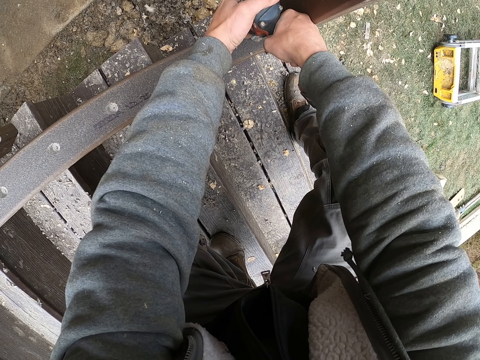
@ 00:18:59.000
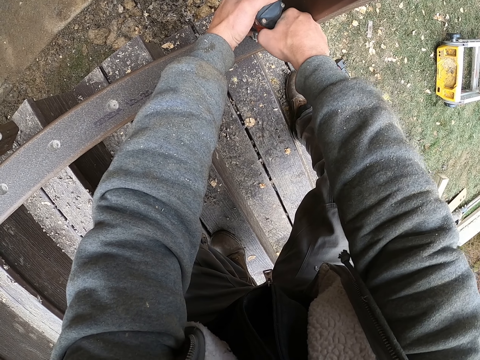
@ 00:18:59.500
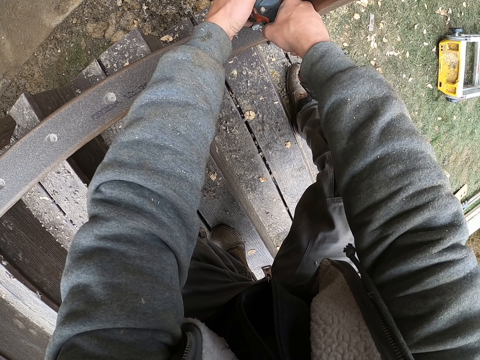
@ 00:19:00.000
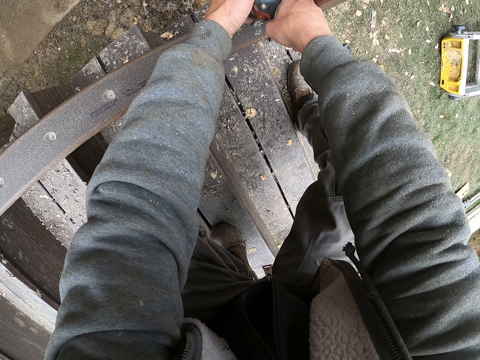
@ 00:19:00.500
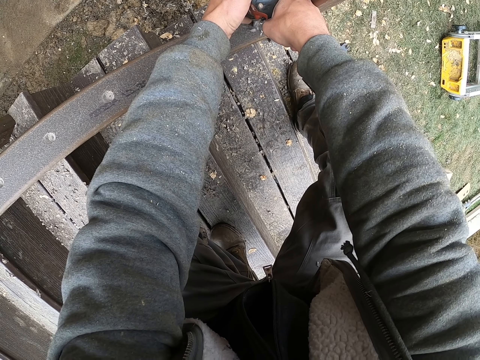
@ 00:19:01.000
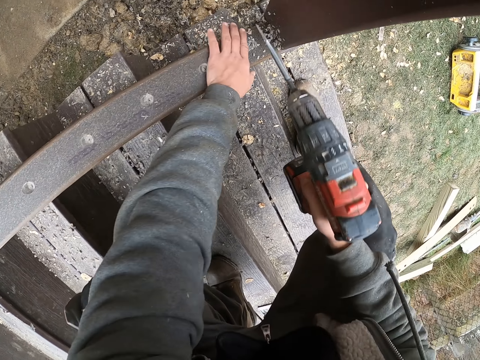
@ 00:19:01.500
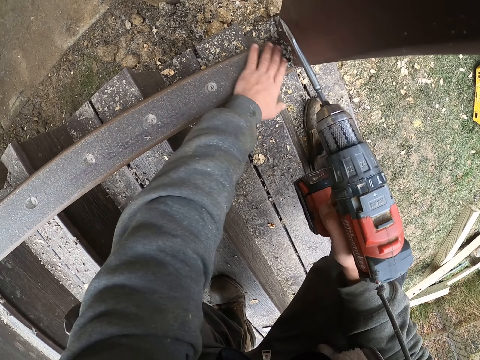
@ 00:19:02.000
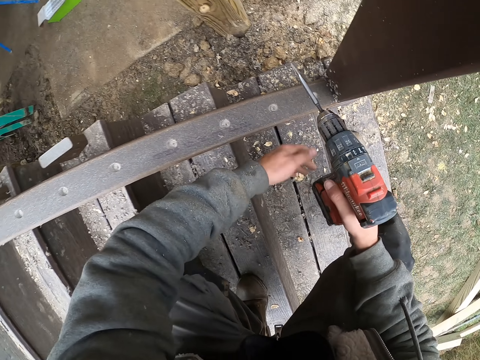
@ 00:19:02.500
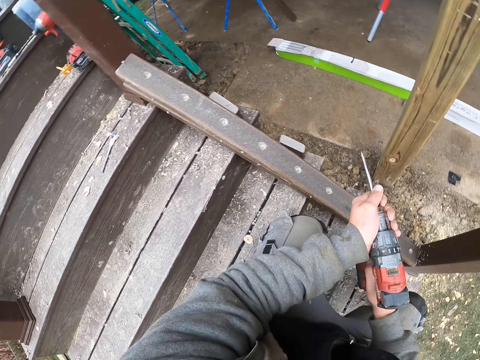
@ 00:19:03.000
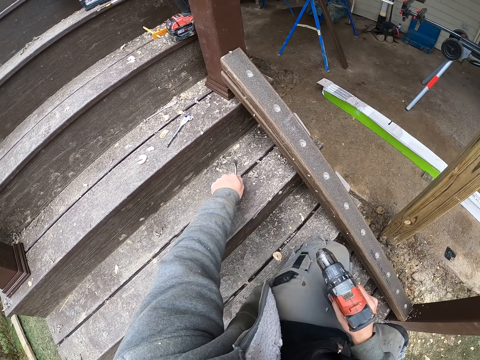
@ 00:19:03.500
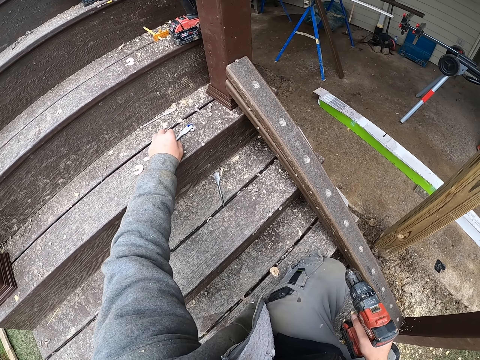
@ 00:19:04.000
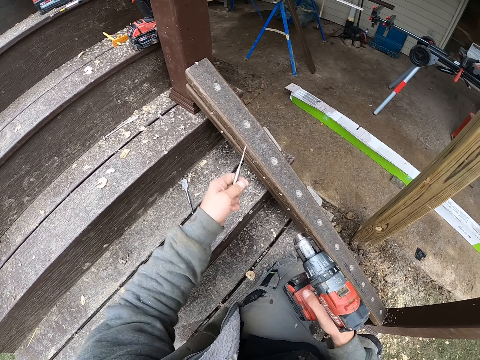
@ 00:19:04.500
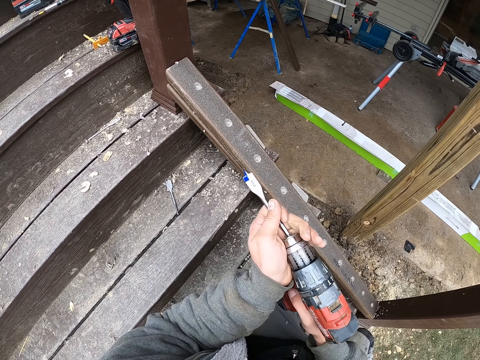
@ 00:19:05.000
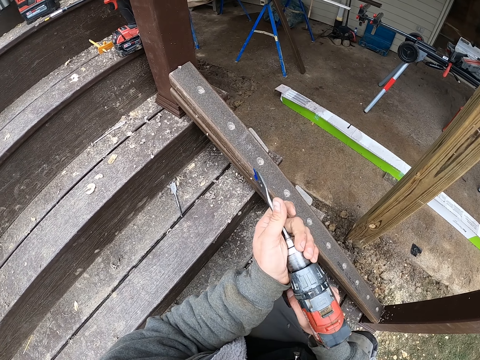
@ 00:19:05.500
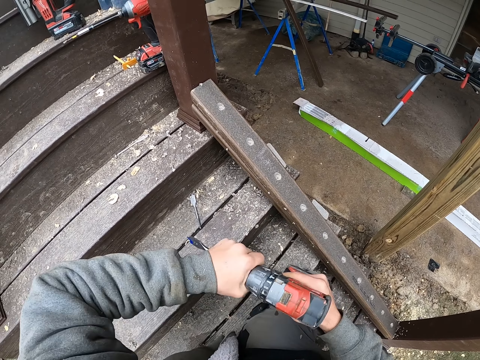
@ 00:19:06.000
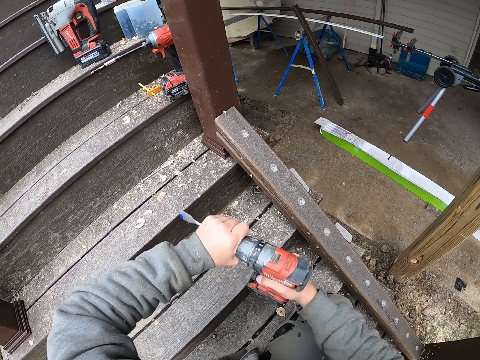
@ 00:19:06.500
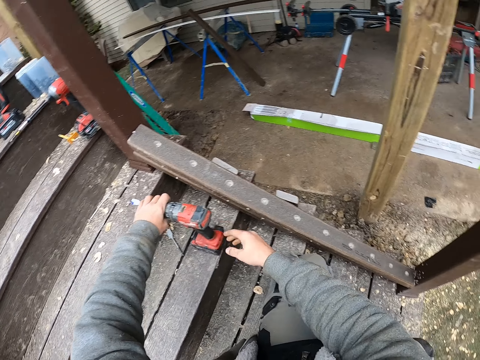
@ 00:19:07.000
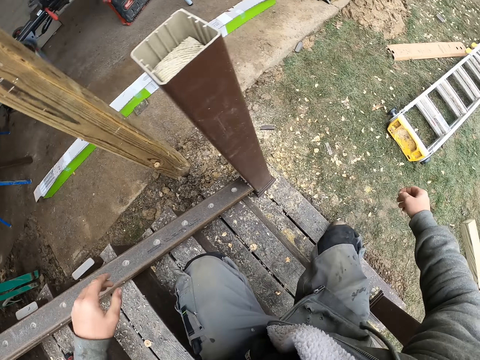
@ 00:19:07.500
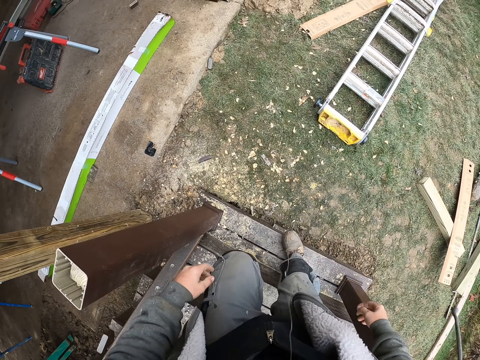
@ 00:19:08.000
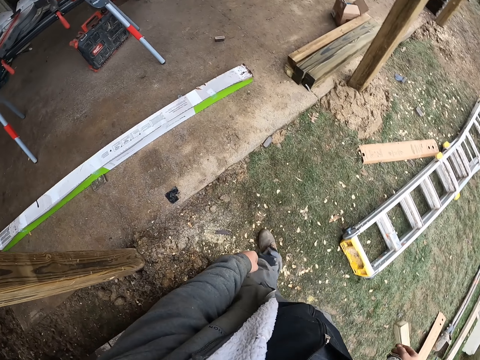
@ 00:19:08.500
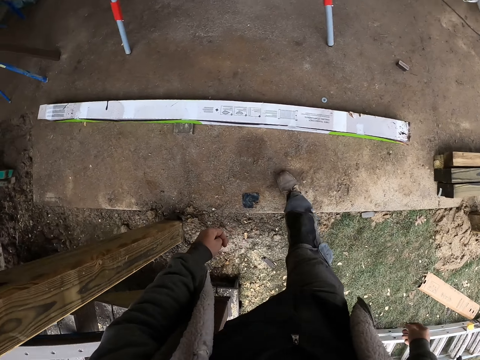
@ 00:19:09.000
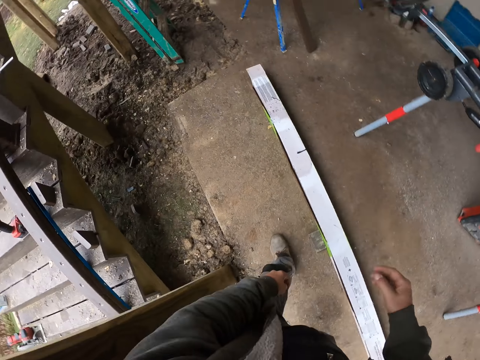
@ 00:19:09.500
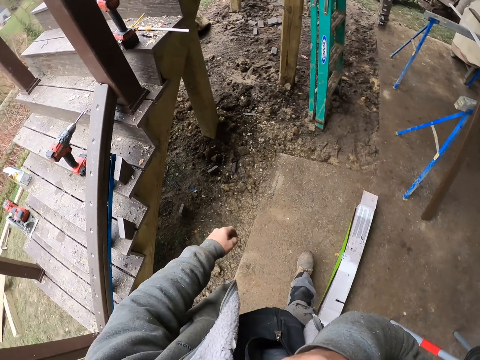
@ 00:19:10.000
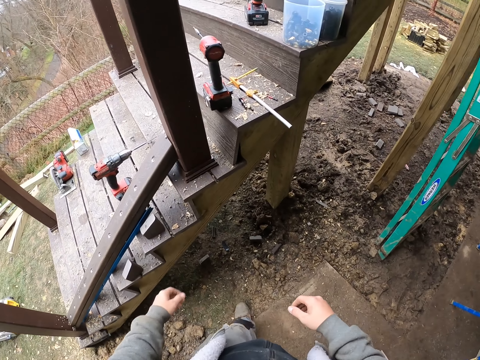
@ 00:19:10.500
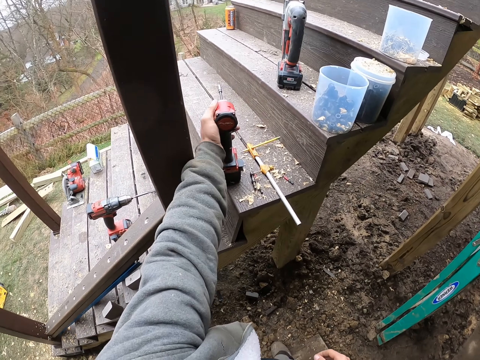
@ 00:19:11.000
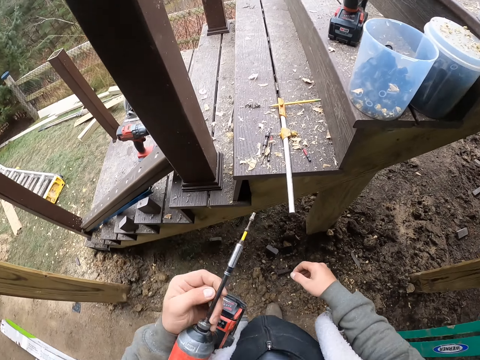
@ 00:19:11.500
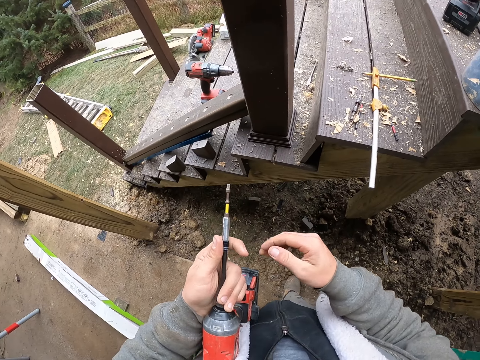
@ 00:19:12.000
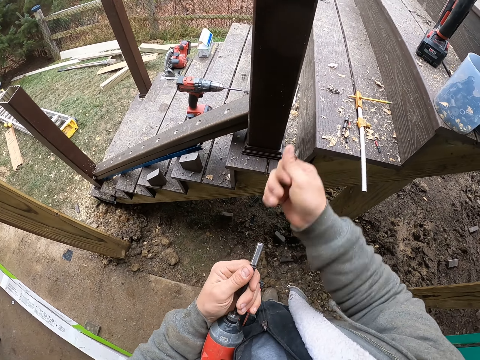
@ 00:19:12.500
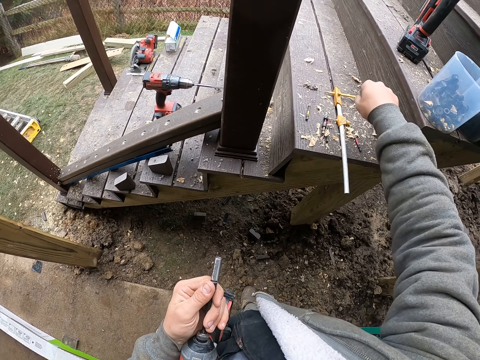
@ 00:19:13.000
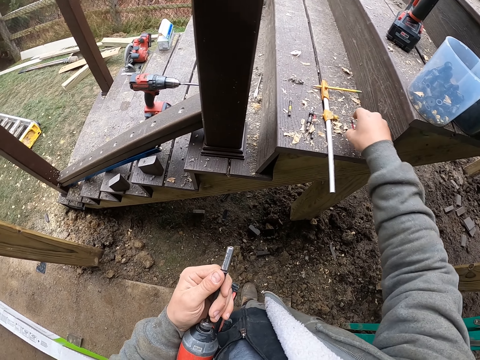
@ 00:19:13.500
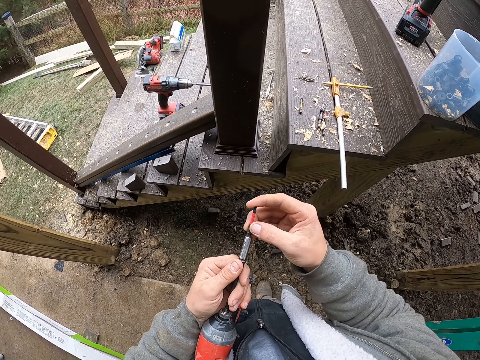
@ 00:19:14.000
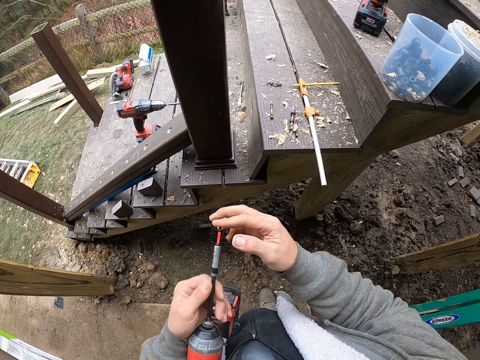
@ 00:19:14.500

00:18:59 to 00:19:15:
The camera wearer makes a hole on the piece of wood. He wipes the wood with his hand. He removes the edge of the drill. He puts the drill bit down. He picks up a drilling bit. He fixes the drill bit on the drill. He tightens the drill. He puts the drill down. He walks to the other side. He stands up. He puts his hand up. He picks up the drill. He holds the drill. He removes the drill bit. He puts the drill bit down. He picks up a drill bit. He fixes the drill bit on the drill.

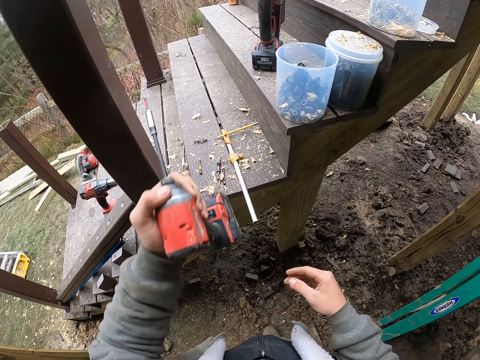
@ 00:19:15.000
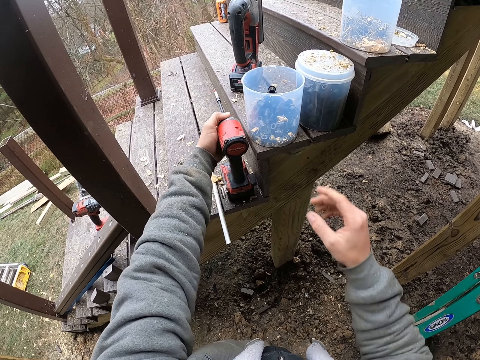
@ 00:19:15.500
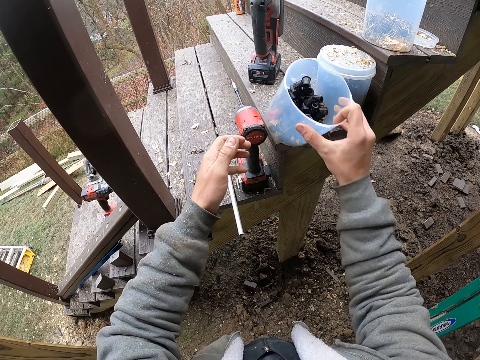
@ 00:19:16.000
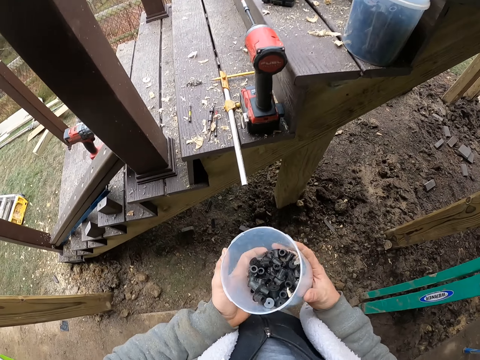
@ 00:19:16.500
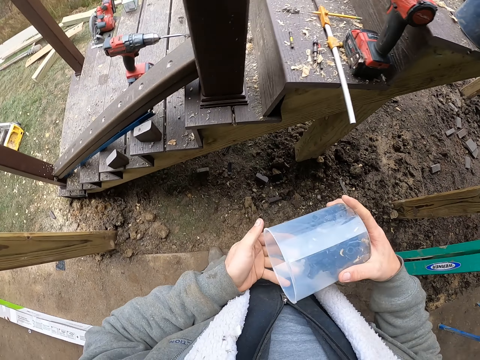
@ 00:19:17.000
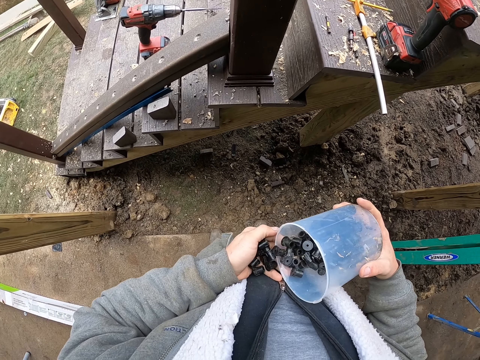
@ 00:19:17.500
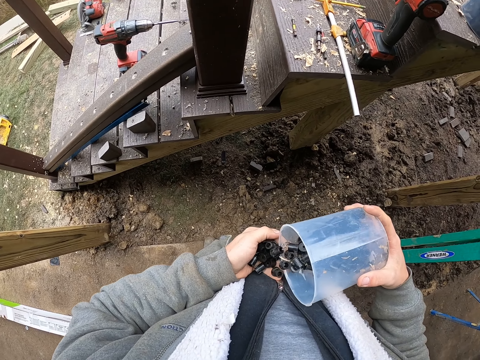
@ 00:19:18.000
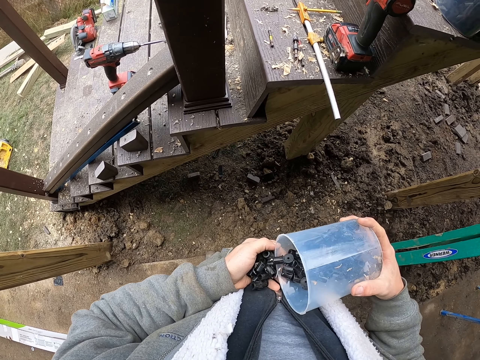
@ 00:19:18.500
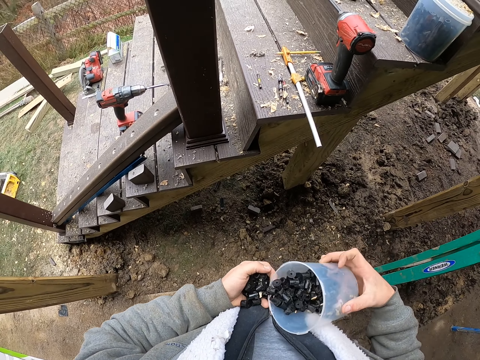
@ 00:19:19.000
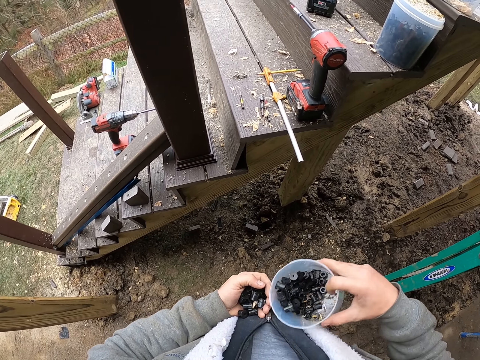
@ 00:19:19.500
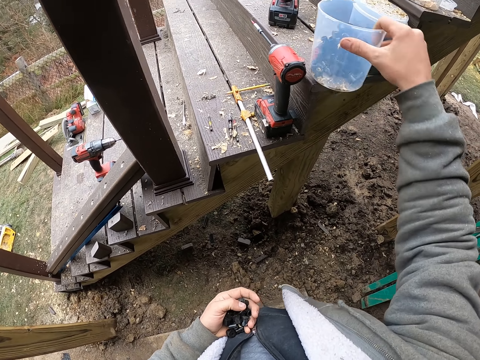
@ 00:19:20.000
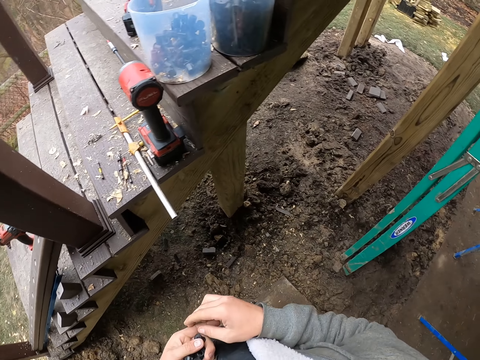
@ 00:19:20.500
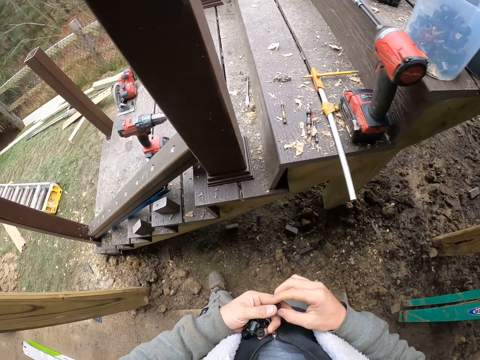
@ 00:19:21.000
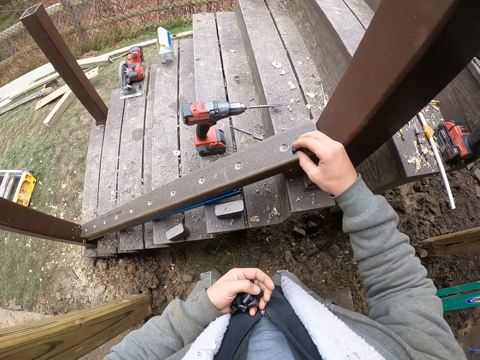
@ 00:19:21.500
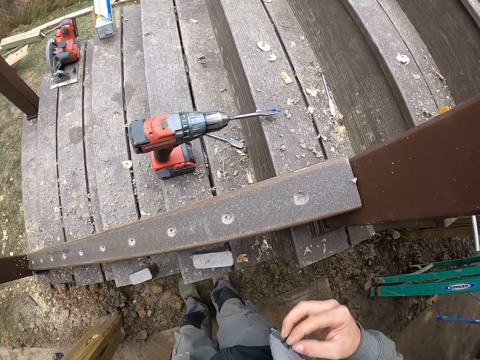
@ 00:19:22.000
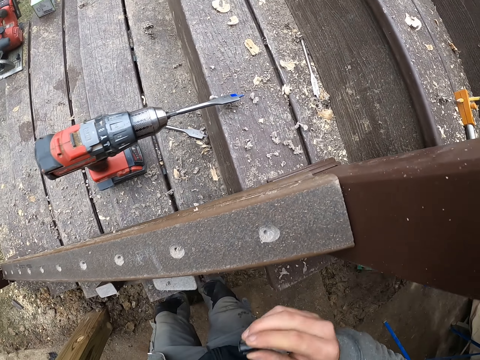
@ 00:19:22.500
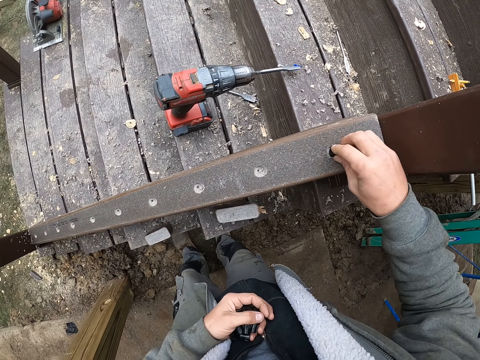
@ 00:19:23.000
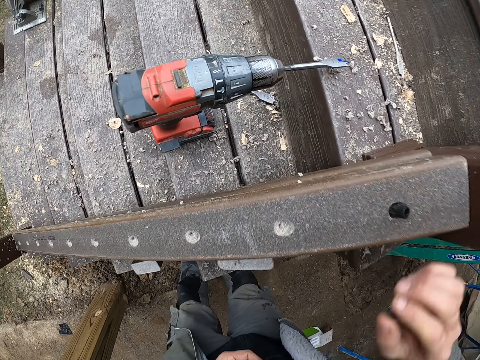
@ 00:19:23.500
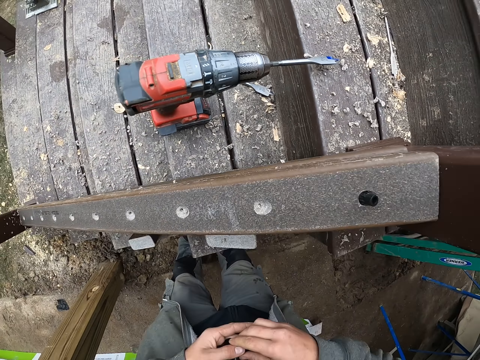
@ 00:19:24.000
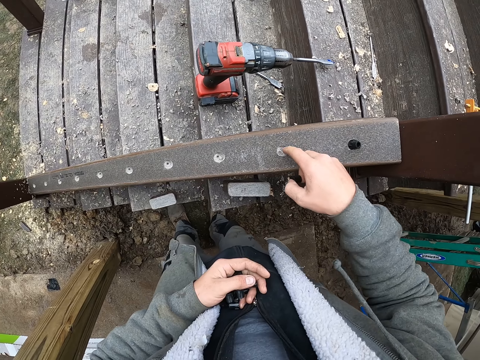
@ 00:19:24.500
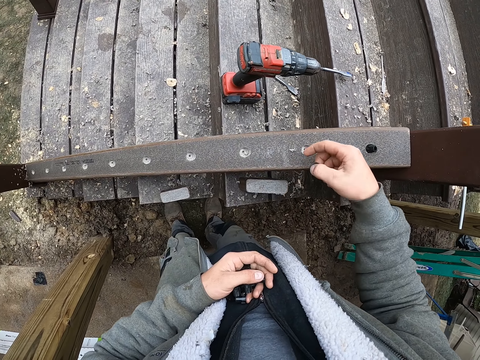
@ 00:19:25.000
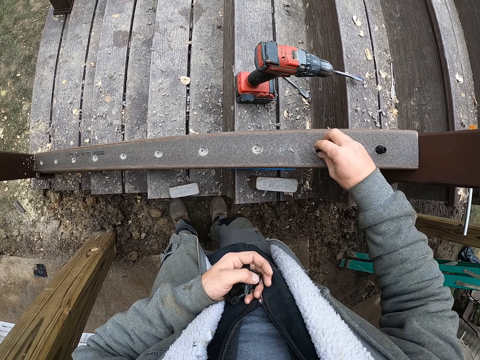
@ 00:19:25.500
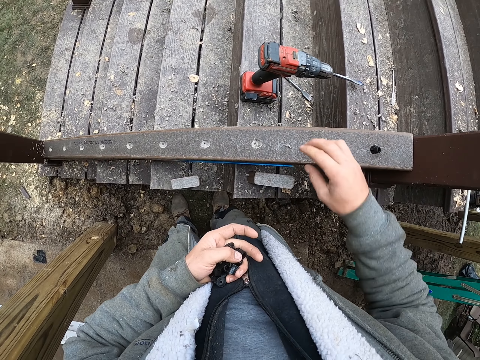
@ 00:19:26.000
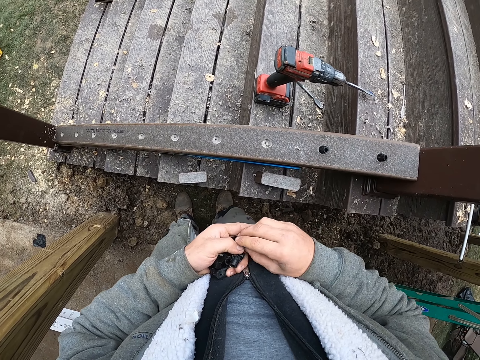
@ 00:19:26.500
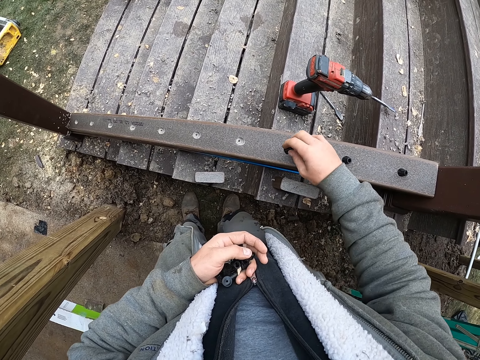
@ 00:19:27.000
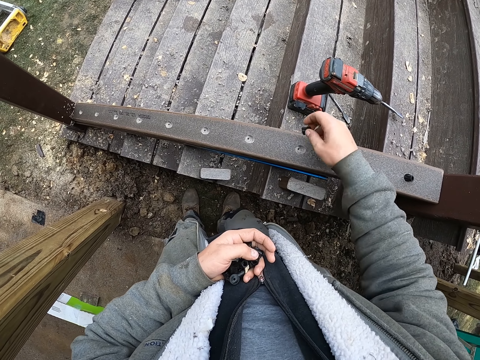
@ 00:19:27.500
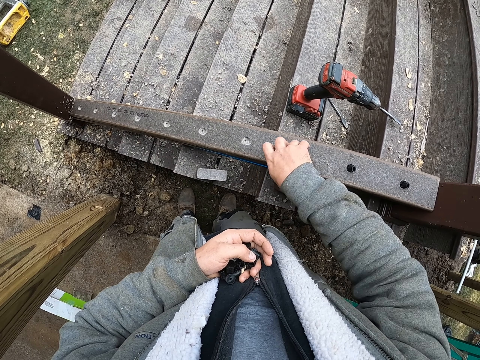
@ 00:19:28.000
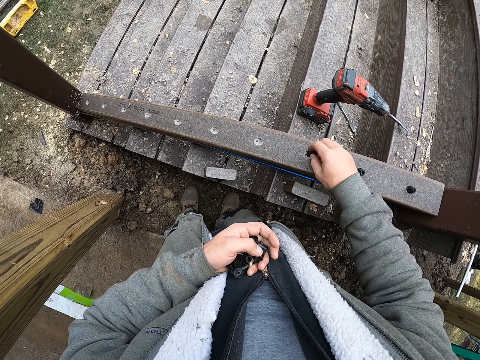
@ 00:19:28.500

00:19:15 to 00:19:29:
The camera wearer puts the drill down. They hold the container or tin. They pour something on the hands. They remove the wood screws from the tin. They put the container down. They put the wood screws in the holes. They put the wood screws in the holes repeatedly.
